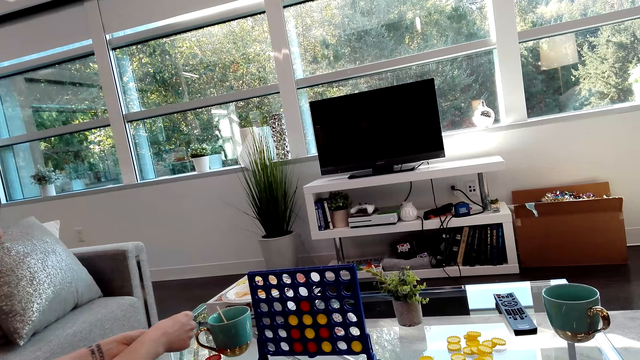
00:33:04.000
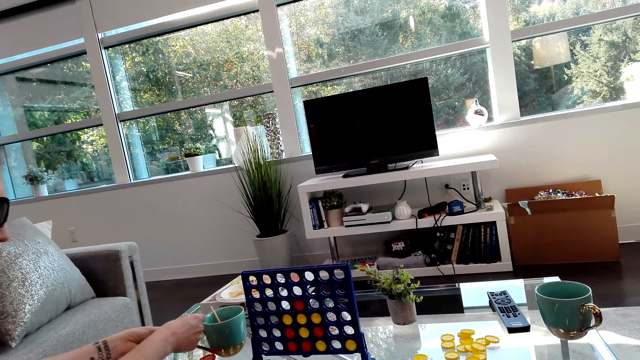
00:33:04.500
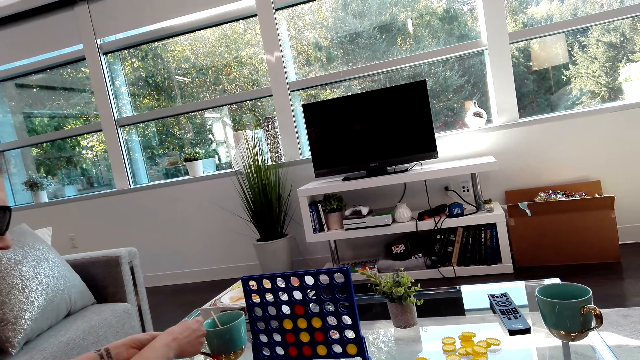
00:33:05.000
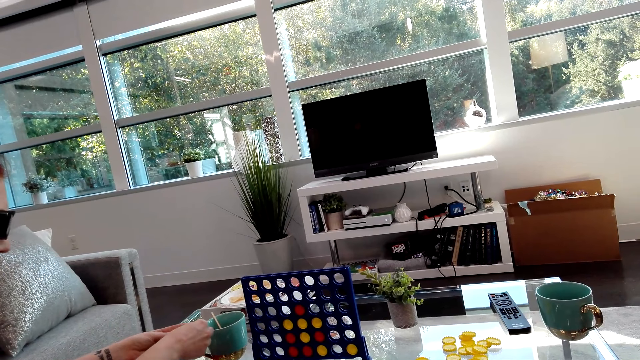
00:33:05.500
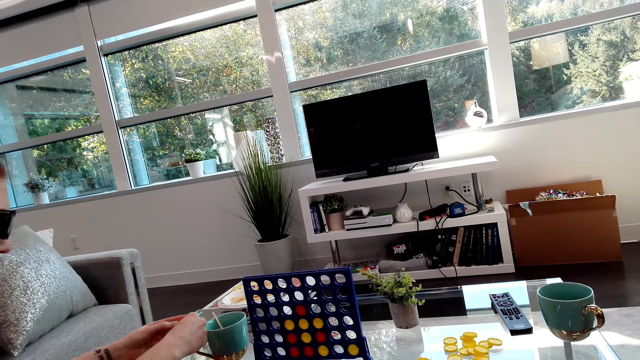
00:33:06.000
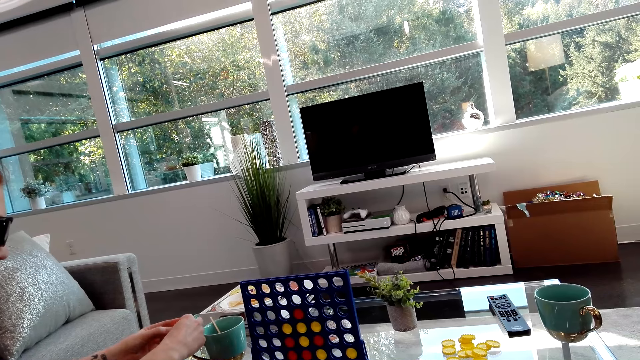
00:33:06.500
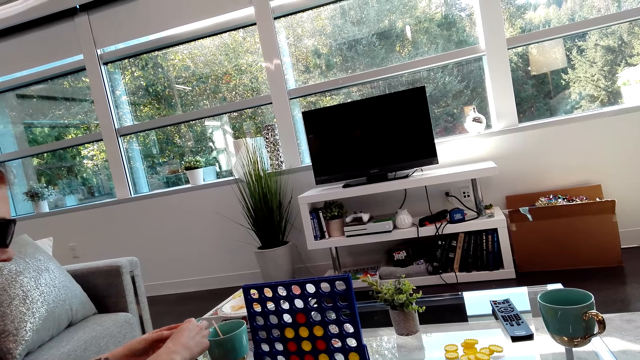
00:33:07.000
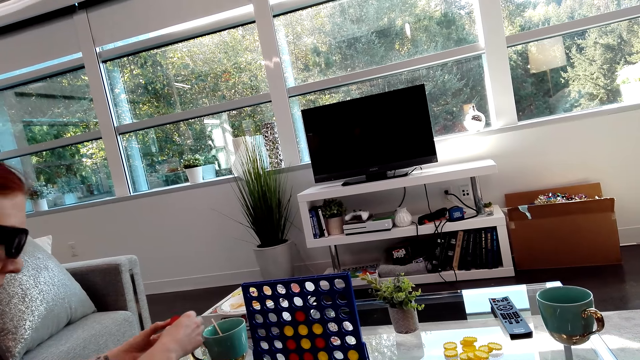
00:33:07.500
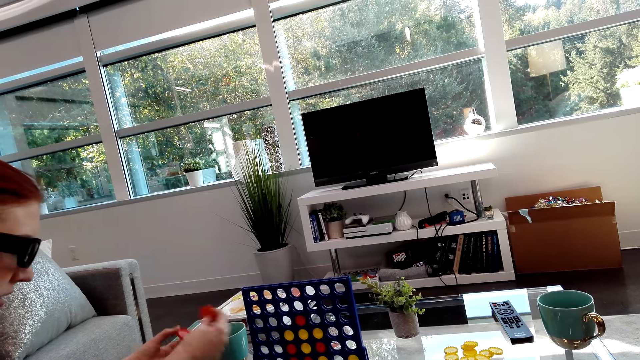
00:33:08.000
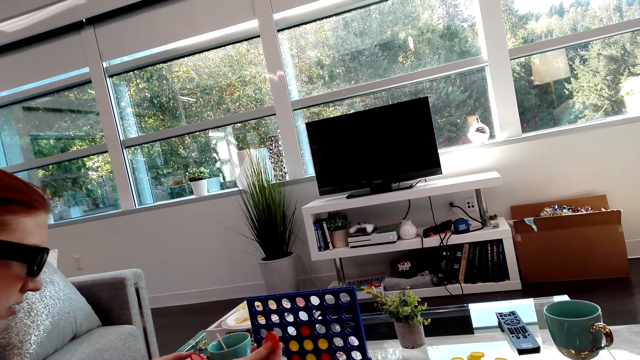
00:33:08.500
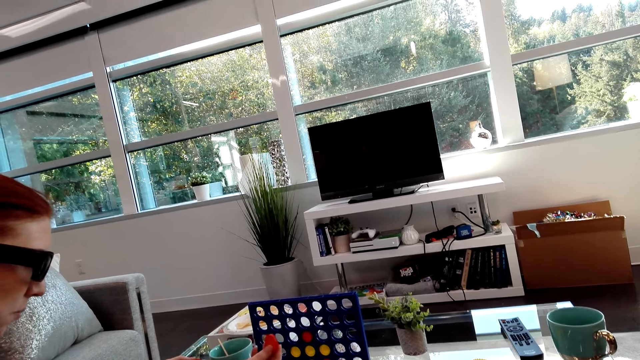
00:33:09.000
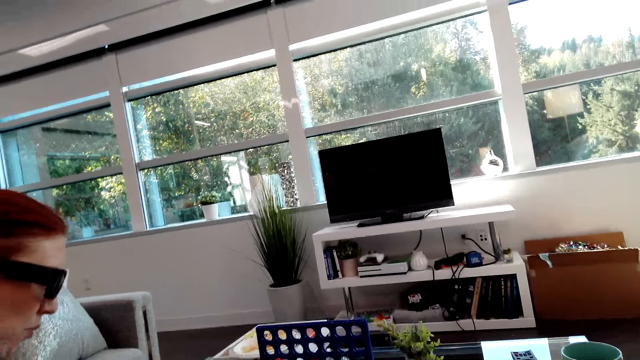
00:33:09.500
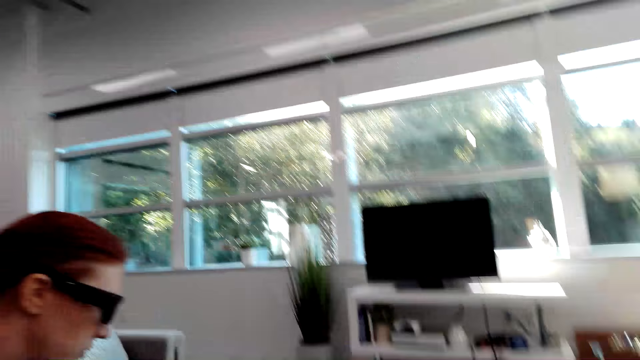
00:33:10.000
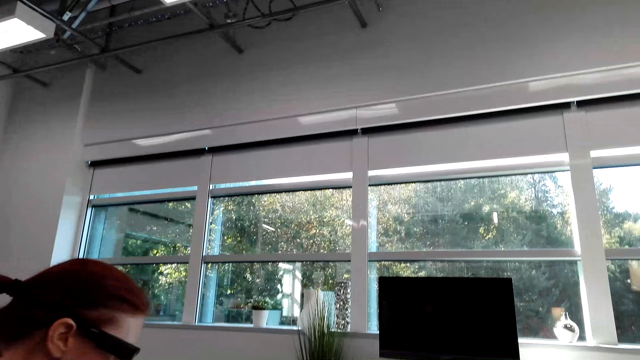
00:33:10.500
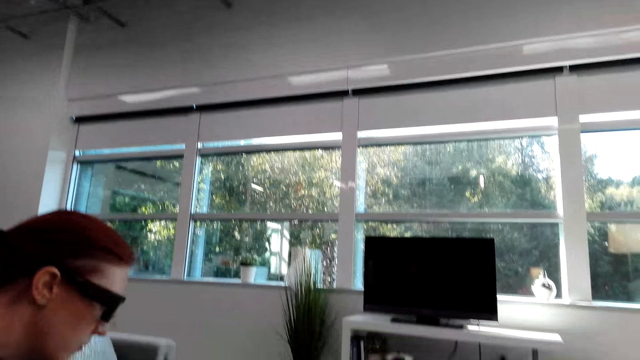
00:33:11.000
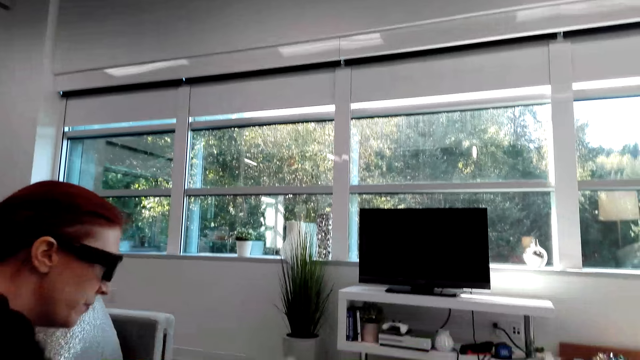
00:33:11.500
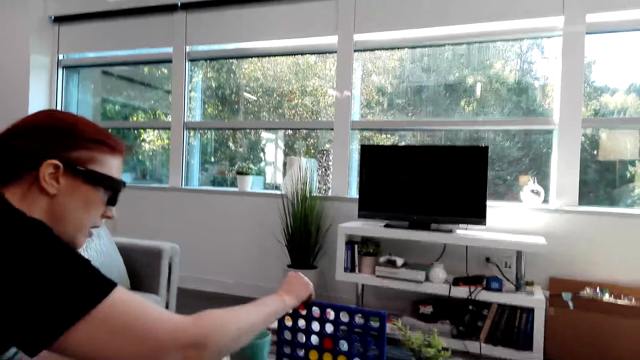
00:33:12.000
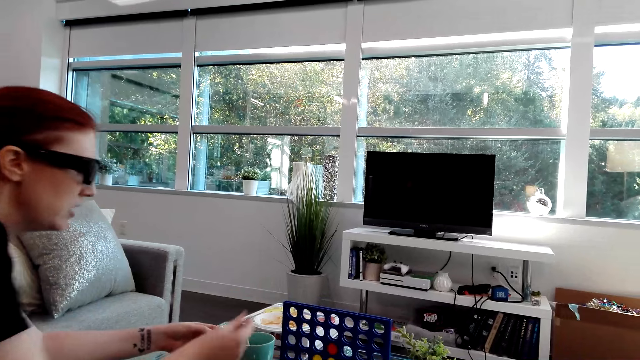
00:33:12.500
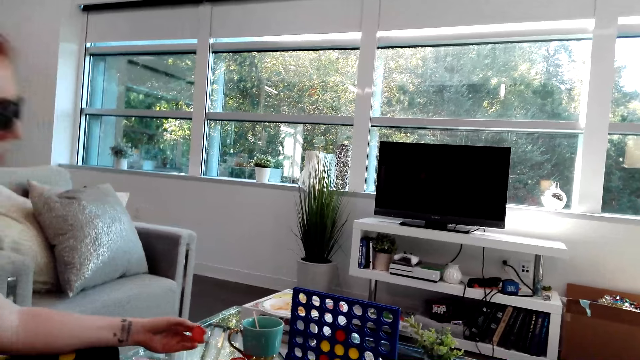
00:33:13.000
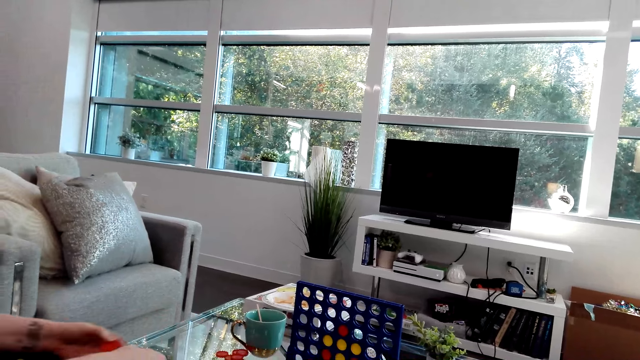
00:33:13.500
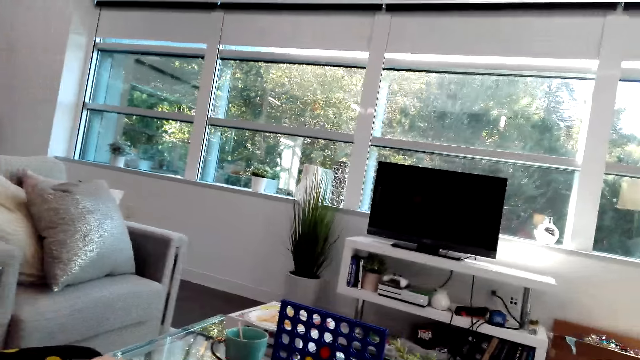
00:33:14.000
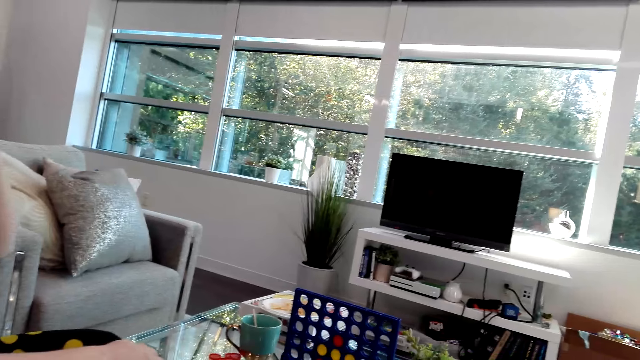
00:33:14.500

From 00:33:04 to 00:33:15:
A lady holds Connect 4 game coins. The lady drops a Connect 4 game coin in the board and plays the Connect Four game.

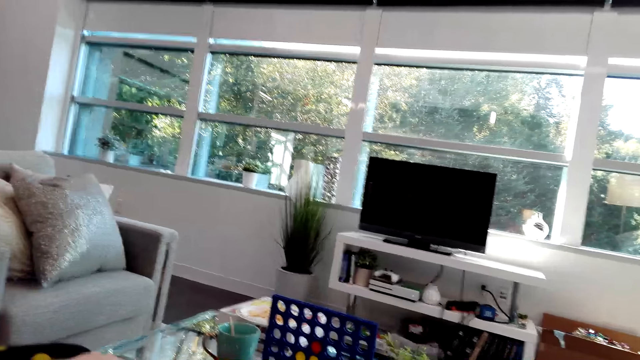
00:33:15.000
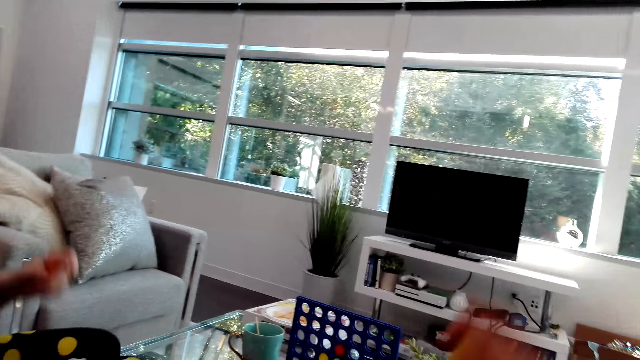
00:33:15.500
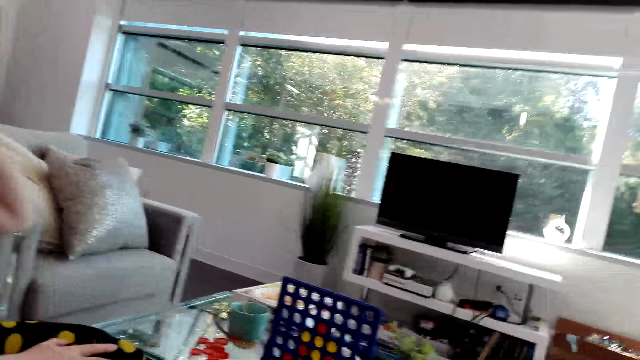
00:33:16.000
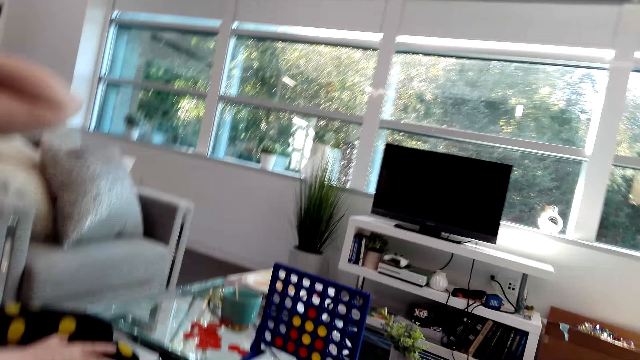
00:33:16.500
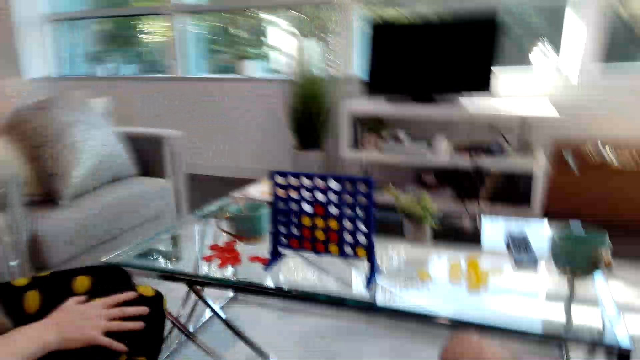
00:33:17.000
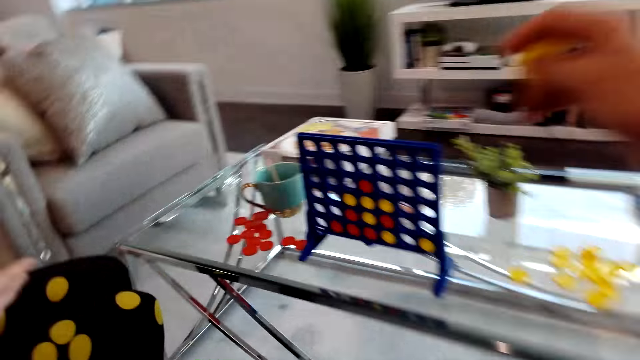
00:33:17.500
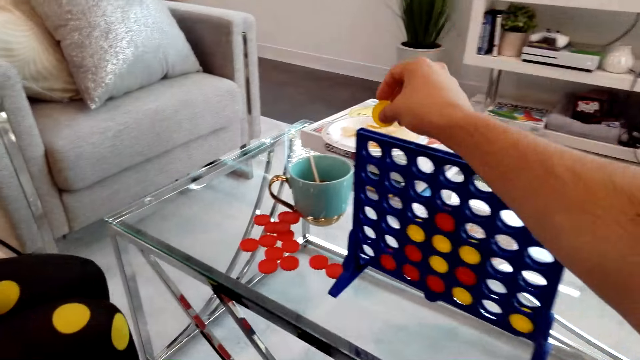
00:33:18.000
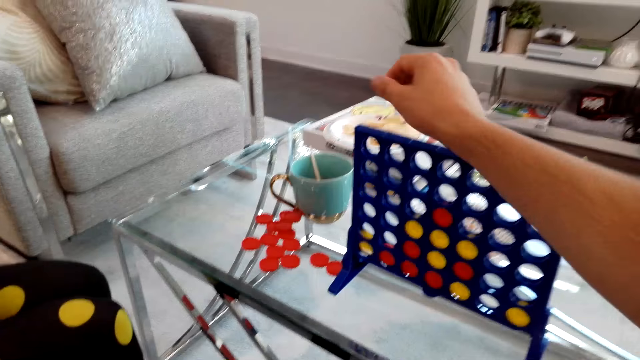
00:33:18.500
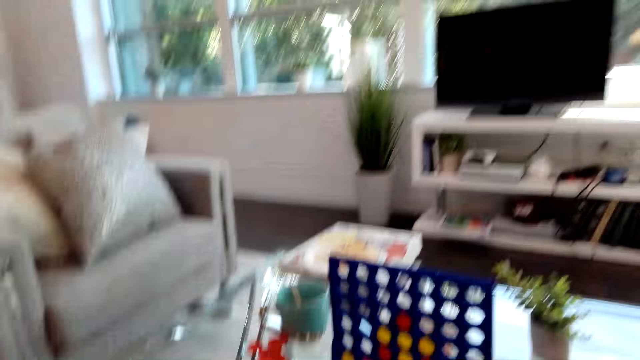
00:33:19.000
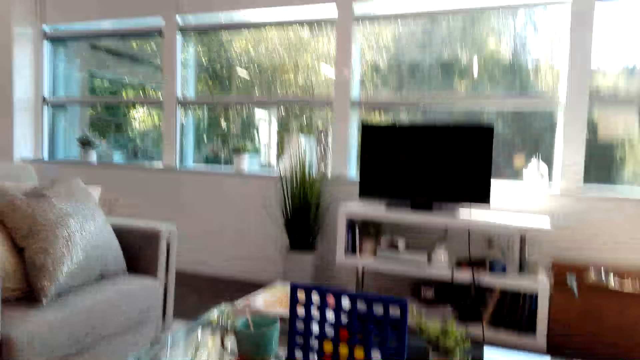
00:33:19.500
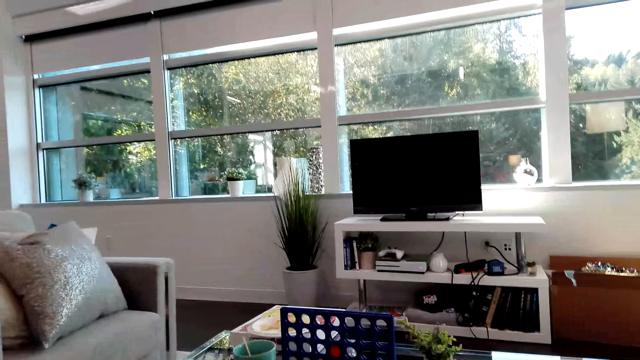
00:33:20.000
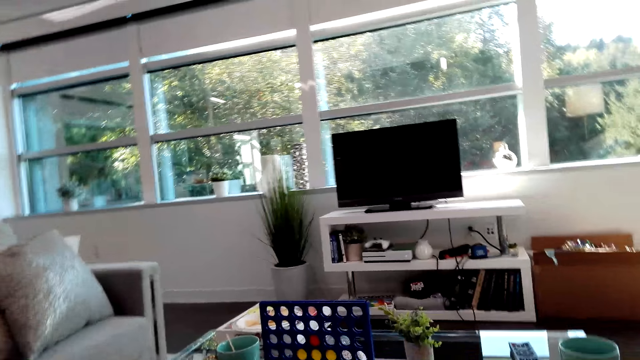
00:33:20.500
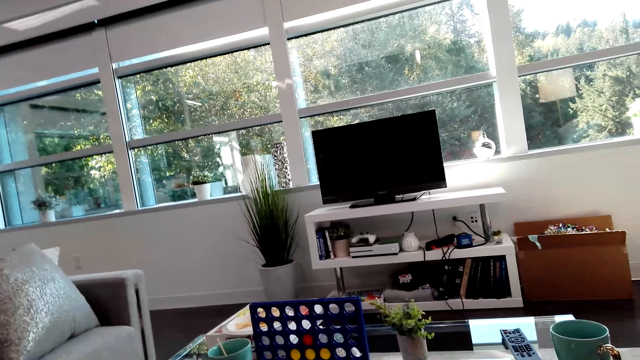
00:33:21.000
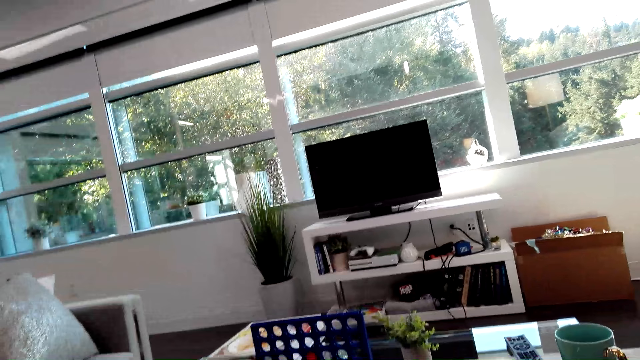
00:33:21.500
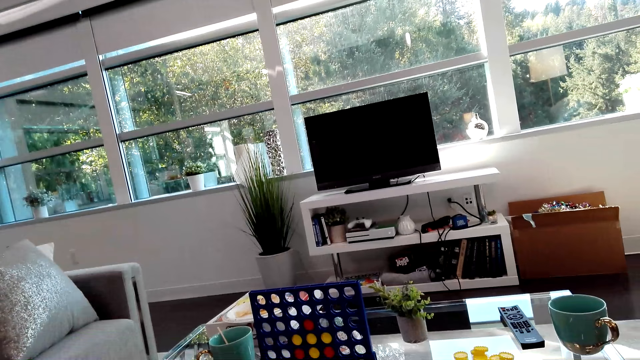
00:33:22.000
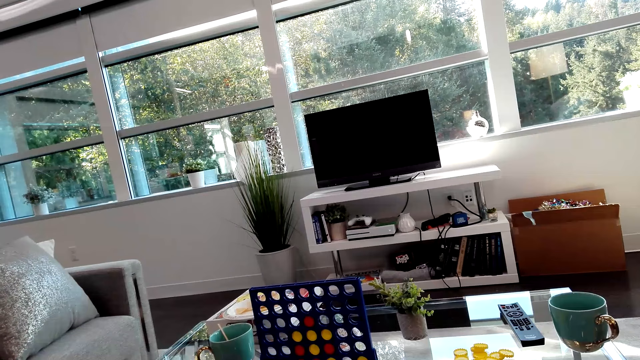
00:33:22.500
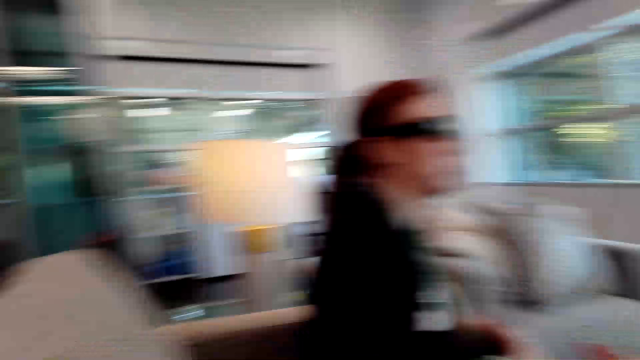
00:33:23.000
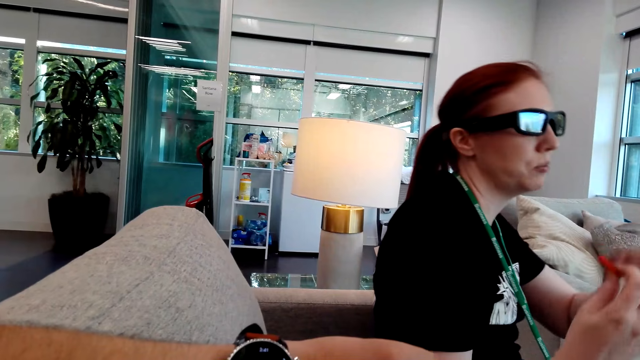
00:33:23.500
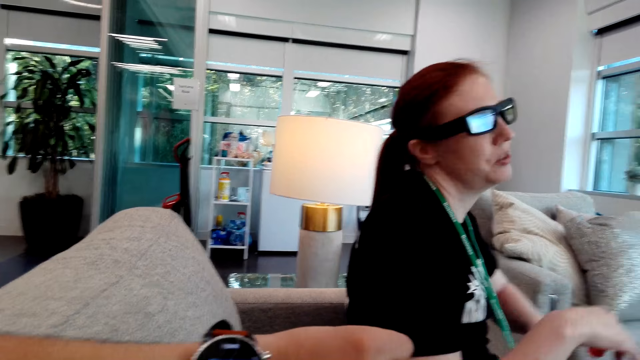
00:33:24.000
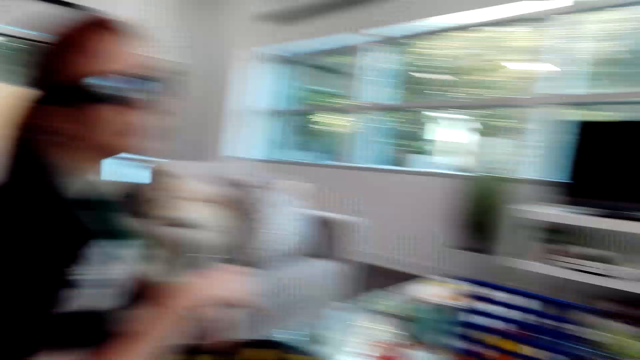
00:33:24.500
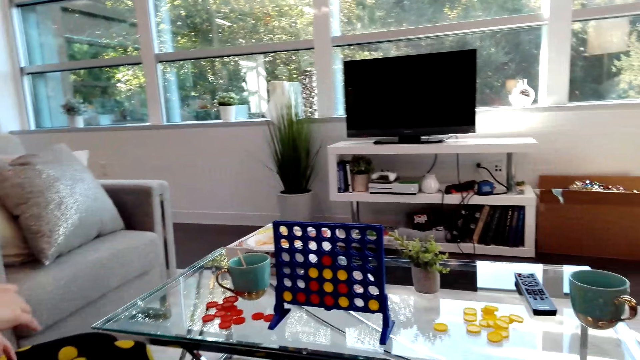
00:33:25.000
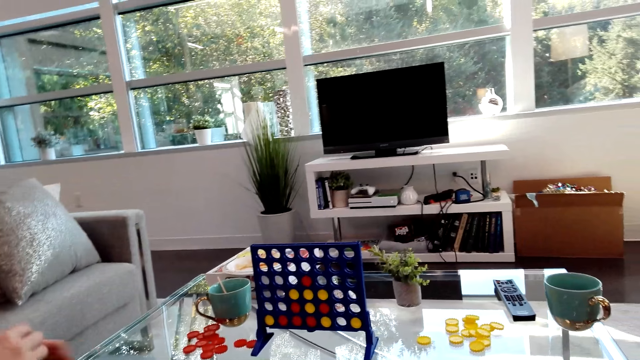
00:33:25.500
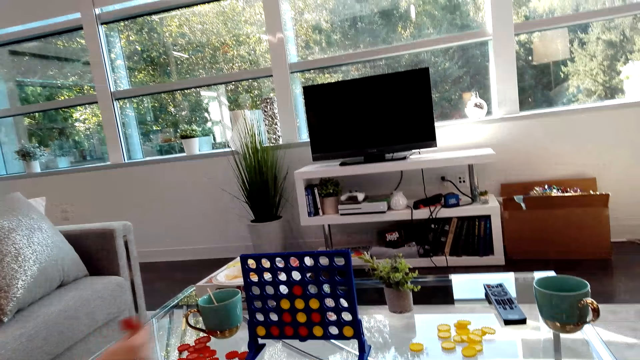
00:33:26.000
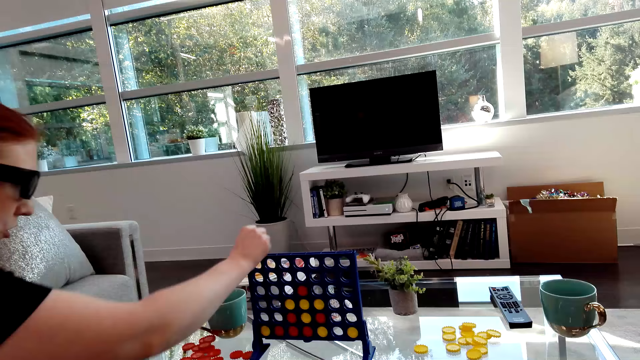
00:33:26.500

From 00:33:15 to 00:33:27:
The lady moves the left hand. The camera wearer drops a Connect 4 game coin in the board and plays the Connect Four game. They look around. The lady talks to the camera wearer.
